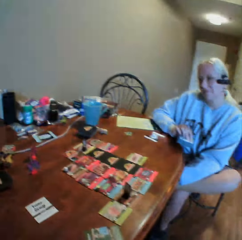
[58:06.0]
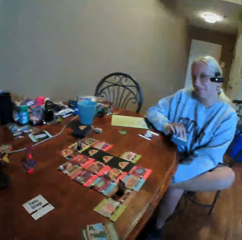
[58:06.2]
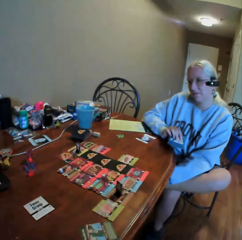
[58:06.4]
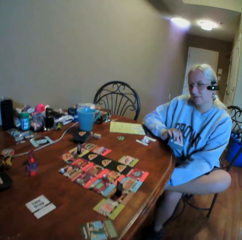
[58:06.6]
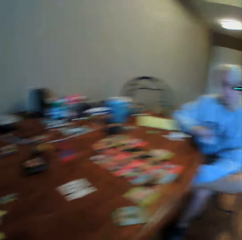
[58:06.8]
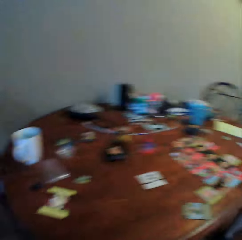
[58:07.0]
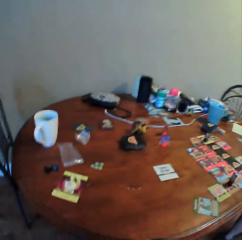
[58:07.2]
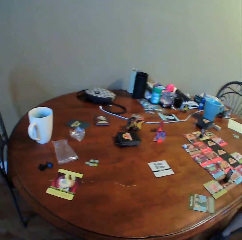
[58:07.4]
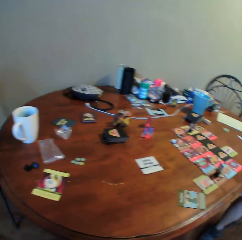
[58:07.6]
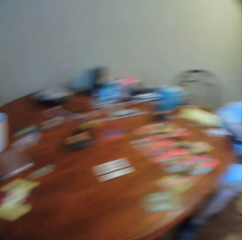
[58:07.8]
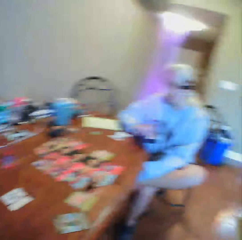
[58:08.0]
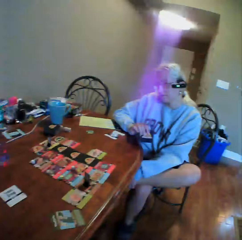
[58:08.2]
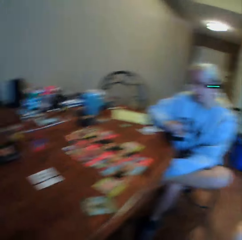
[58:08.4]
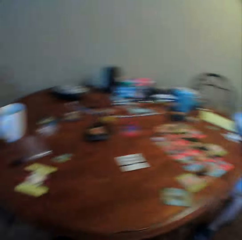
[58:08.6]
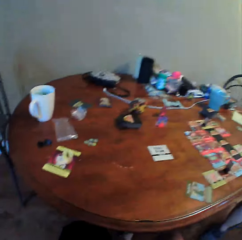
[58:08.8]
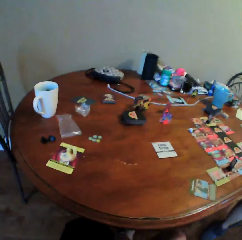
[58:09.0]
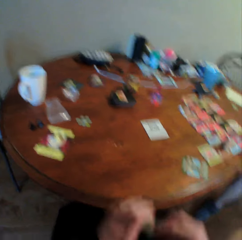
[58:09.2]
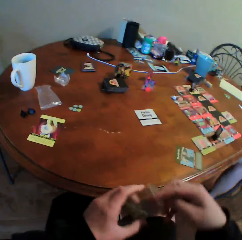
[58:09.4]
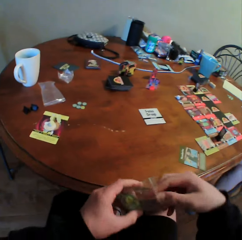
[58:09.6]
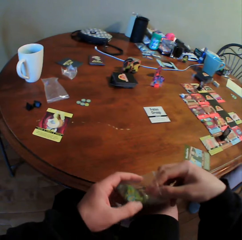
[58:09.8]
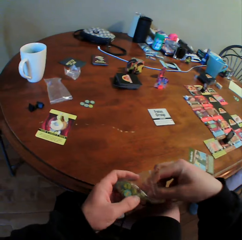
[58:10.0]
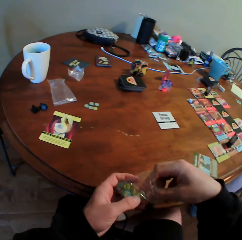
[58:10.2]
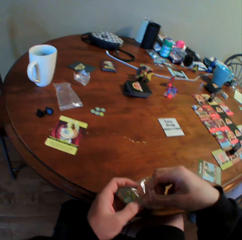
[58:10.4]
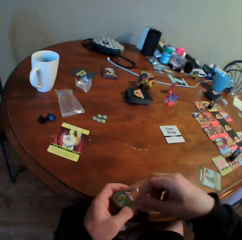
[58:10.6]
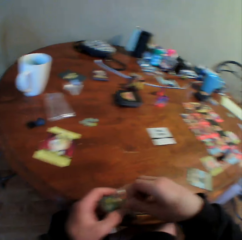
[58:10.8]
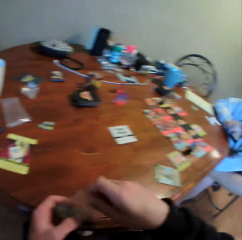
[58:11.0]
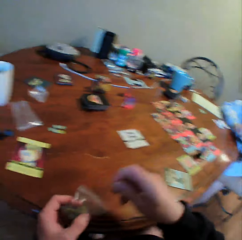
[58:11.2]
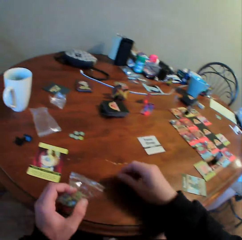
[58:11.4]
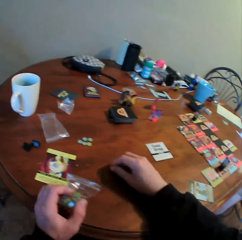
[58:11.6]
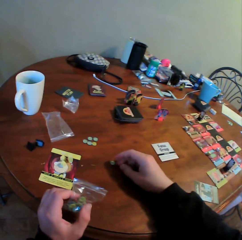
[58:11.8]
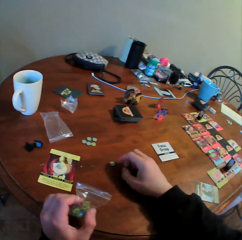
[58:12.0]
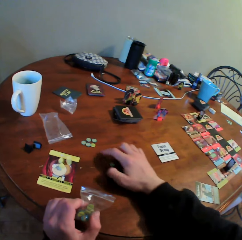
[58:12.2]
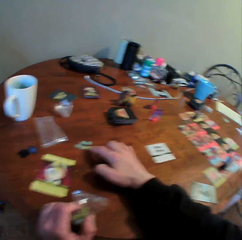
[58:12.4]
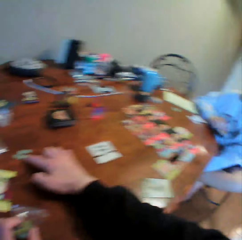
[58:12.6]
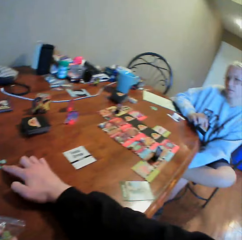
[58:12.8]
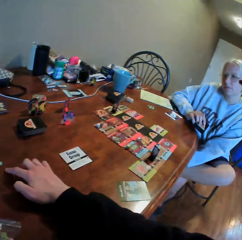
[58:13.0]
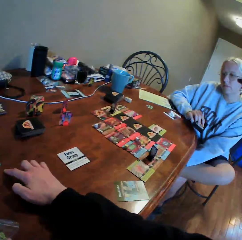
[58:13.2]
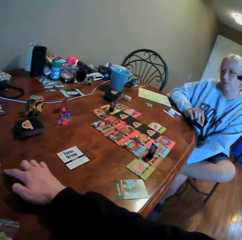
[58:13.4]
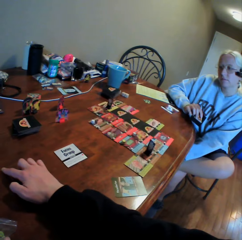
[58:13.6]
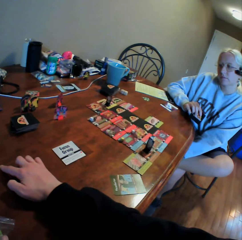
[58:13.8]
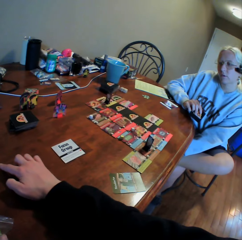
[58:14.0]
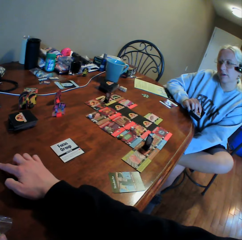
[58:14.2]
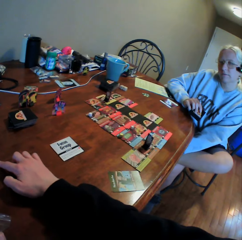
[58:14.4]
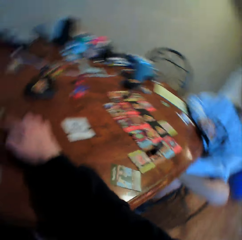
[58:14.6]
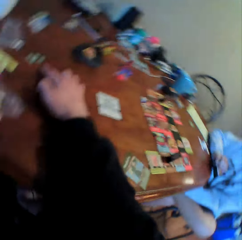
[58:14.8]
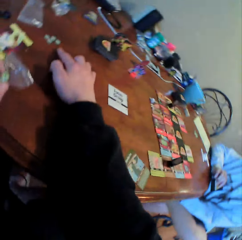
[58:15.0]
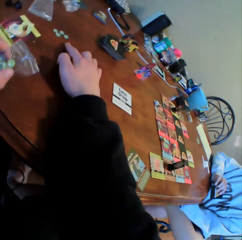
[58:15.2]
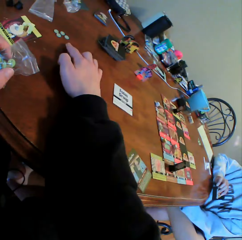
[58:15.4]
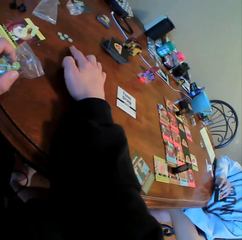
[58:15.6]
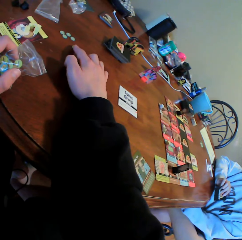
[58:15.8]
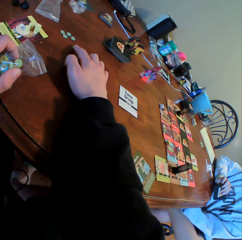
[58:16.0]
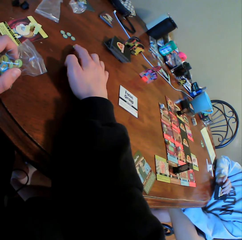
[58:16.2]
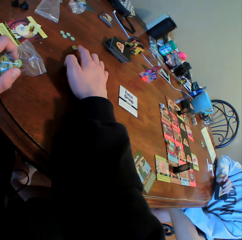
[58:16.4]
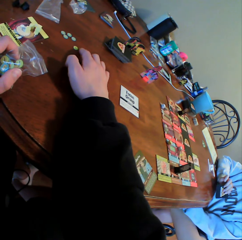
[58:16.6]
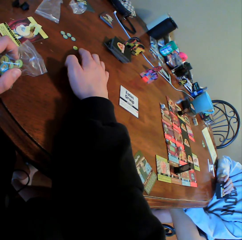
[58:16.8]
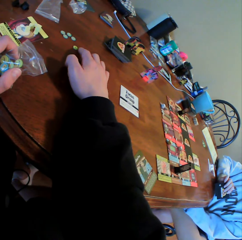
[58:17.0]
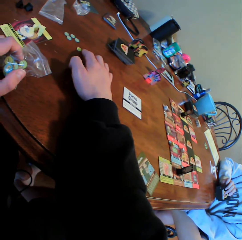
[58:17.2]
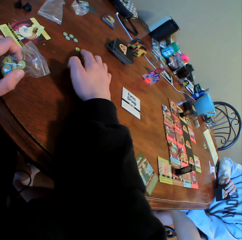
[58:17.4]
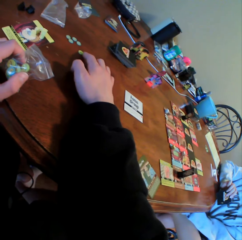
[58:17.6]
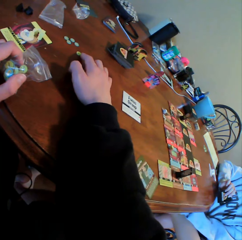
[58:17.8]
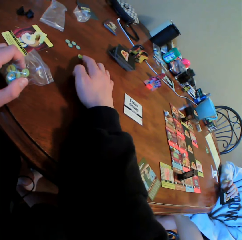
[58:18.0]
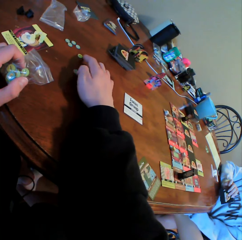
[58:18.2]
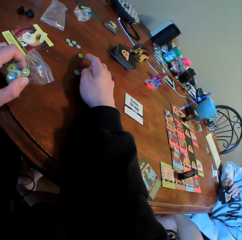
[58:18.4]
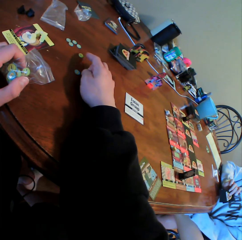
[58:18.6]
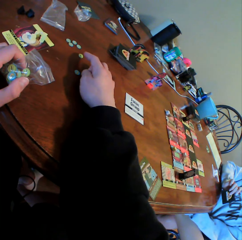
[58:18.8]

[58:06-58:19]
The camera wearer picks a zipper bag on the table. A woman looks around. The camera wearer looks around. They pick something in the zipper bag. They remove something from a paper. They put something on the table. They move something on the table. They look around. The woman moves cards.

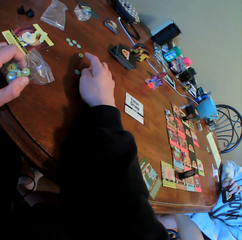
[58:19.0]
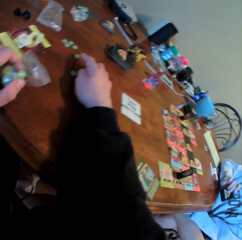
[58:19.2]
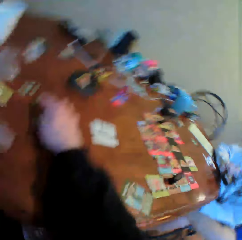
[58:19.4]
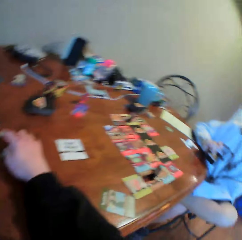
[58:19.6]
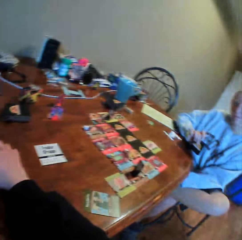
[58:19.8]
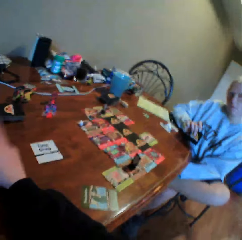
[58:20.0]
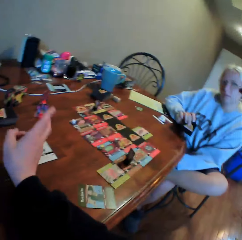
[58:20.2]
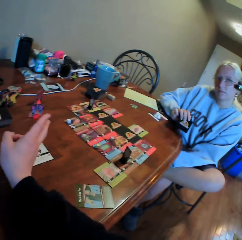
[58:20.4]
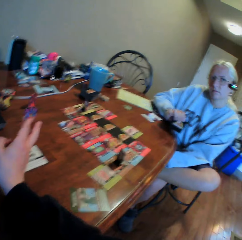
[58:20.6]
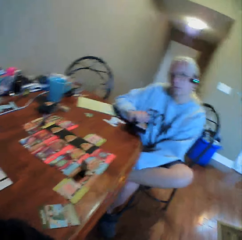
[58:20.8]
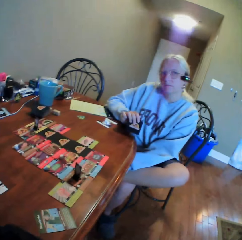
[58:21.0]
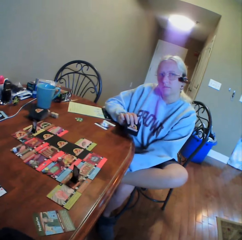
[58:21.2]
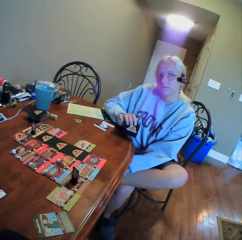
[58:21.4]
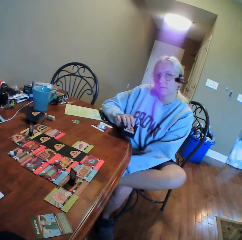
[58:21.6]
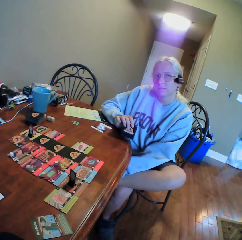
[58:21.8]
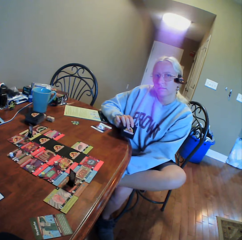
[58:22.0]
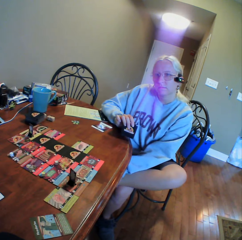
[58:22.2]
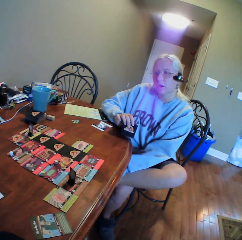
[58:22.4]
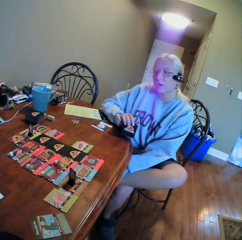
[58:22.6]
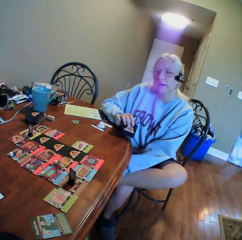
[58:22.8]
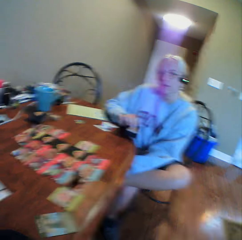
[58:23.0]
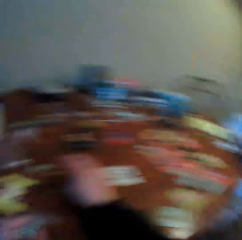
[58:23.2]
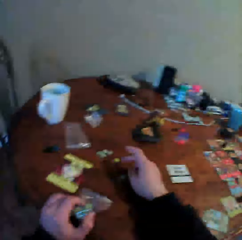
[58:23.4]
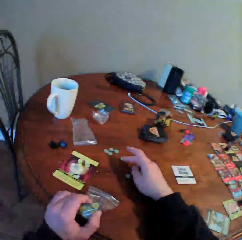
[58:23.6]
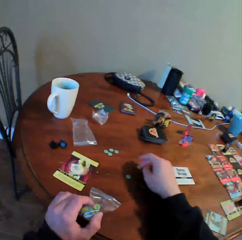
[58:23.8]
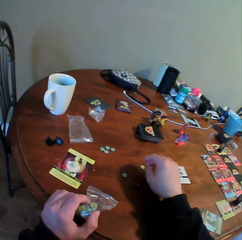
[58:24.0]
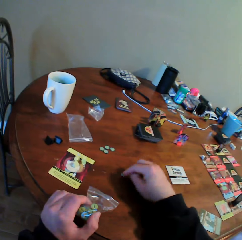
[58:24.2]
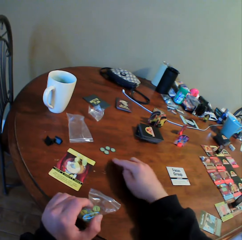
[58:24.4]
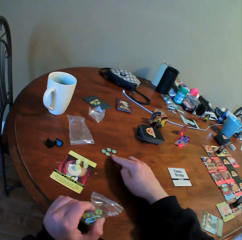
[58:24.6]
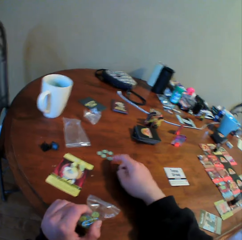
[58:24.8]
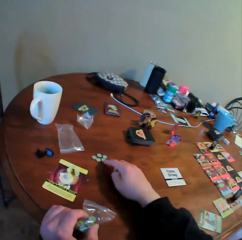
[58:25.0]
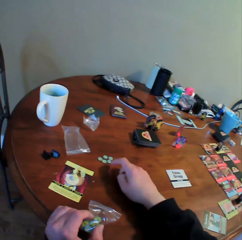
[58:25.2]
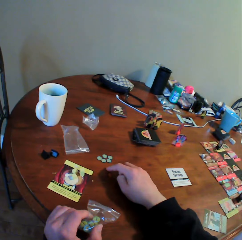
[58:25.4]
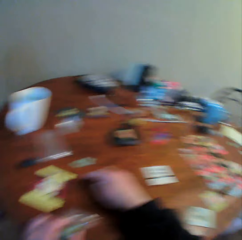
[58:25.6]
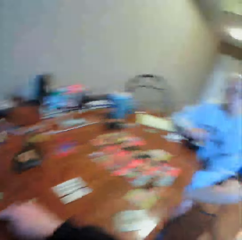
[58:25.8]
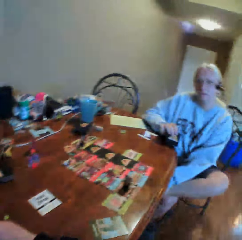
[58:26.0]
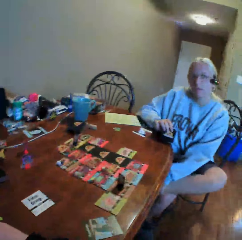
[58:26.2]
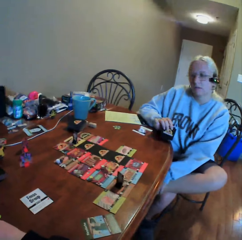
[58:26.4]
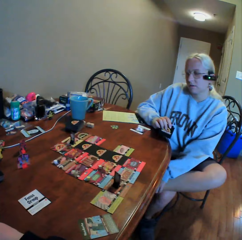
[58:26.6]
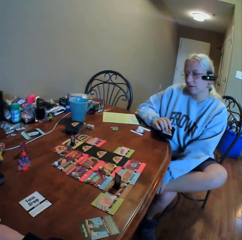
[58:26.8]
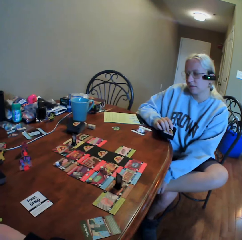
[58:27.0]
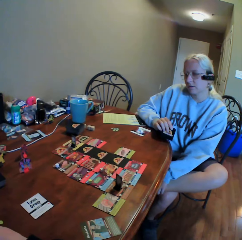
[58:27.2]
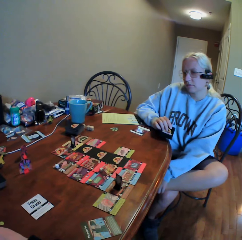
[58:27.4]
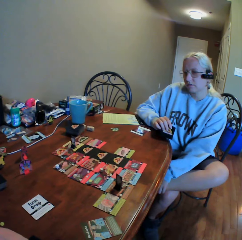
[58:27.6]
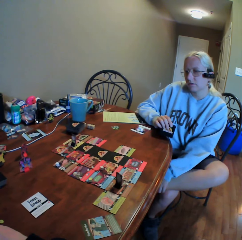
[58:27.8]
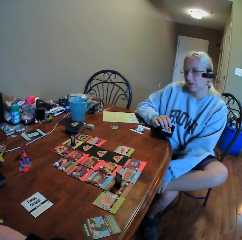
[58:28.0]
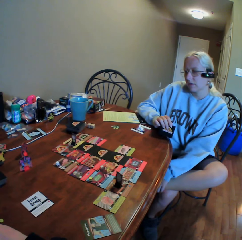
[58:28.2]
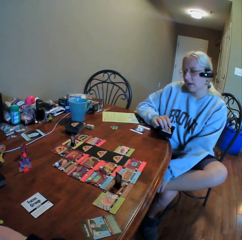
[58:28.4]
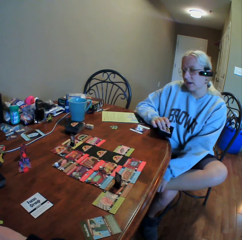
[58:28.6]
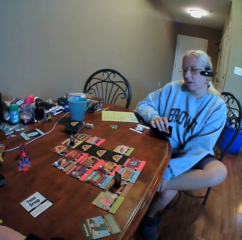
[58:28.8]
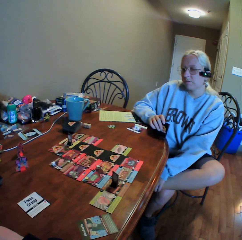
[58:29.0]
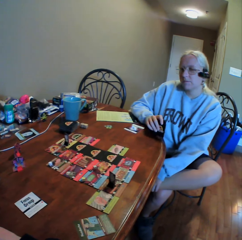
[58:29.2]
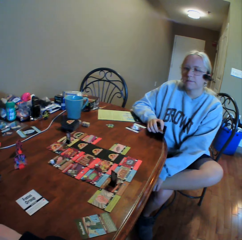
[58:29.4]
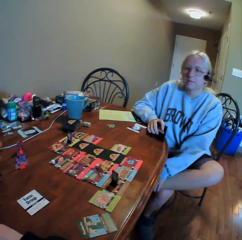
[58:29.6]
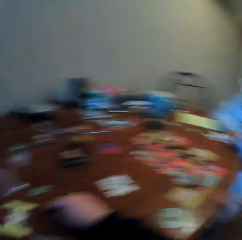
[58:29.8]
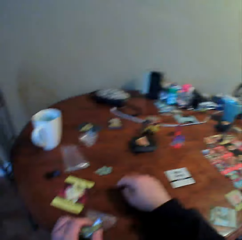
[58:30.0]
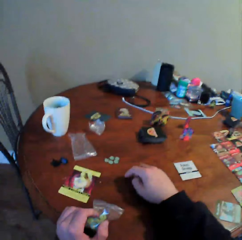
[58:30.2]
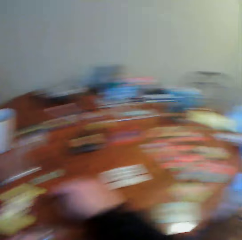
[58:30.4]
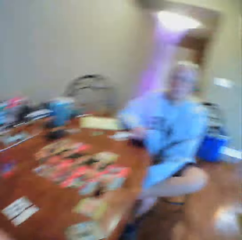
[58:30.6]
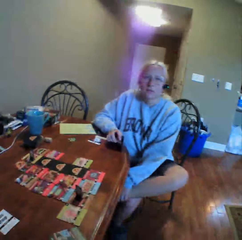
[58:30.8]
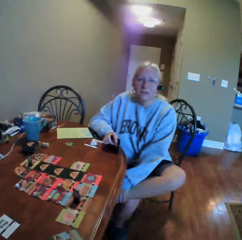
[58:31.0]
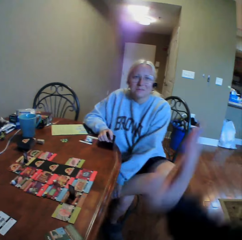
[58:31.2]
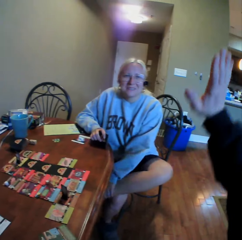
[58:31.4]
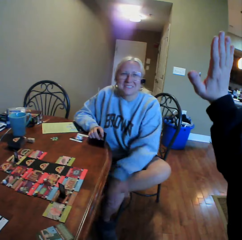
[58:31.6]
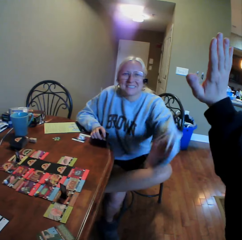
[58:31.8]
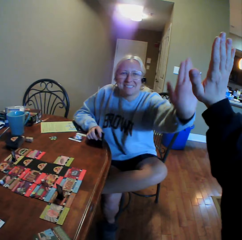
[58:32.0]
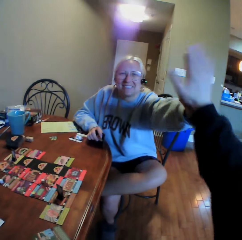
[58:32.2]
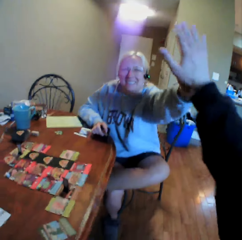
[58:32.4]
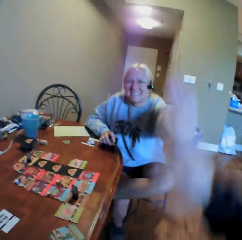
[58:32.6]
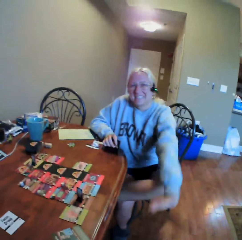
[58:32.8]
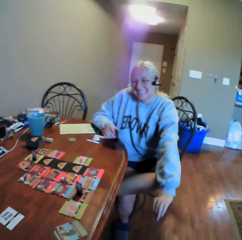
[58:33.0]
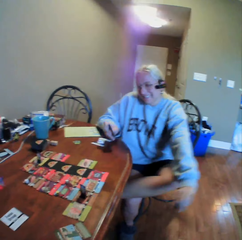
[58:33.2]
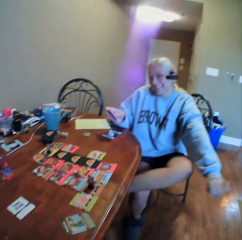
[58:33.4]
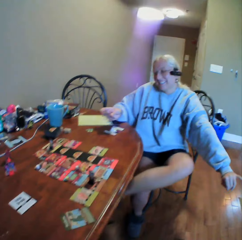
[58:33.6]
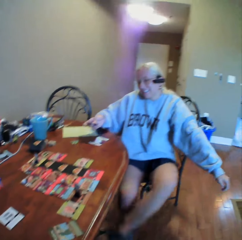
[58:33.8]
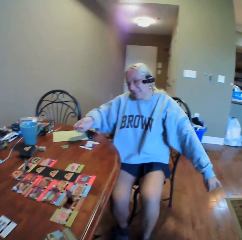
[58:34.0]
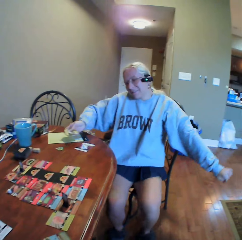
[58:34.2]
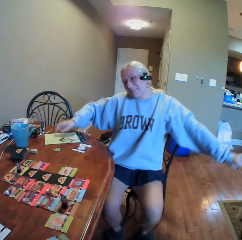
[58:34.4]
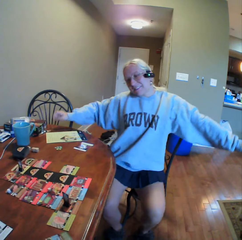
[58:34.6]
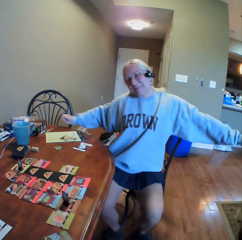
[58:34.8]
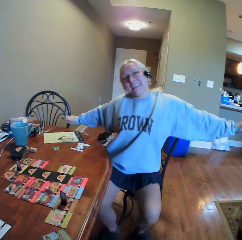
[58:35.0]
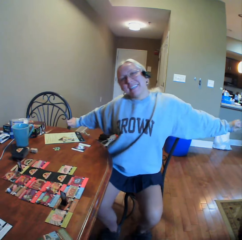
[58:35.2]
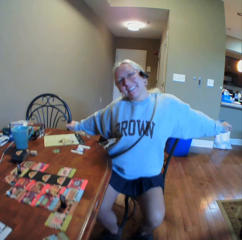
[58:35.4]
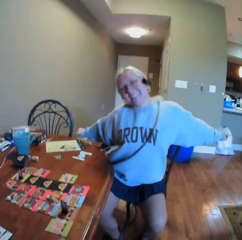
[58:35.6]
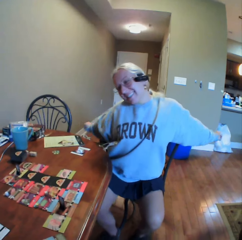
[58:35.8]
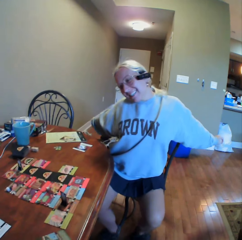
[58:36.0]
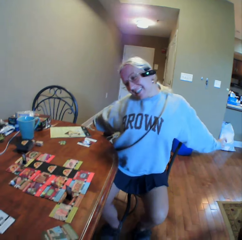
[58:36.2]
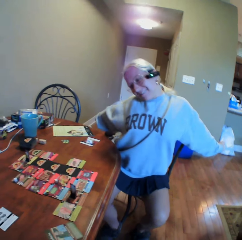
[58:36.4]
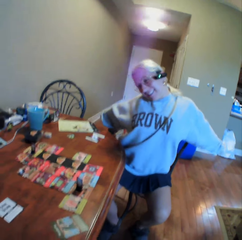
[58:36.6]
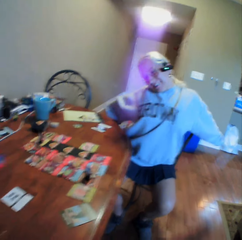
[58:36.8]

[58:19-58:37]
The camera wearer looks around and uses gestures. A woman does something. The camera wearer moves something on the table. They look around. The woman looks aside and looks around. The camera wearer uses gestures. They greet the woman. They clap hands with the woman. The woman claps hands with the camera wearer. The camera wearer looks around. The woman moves around. The woman stretches herself.
